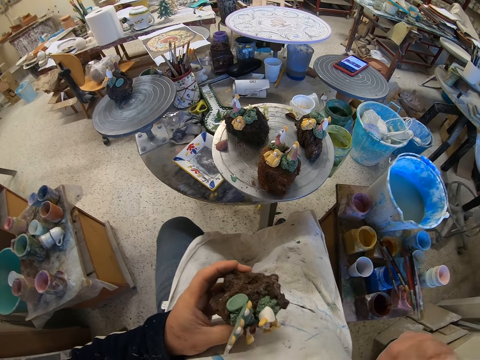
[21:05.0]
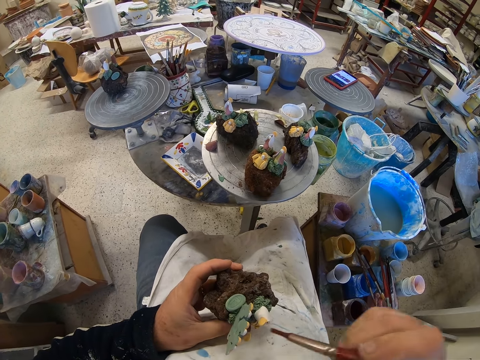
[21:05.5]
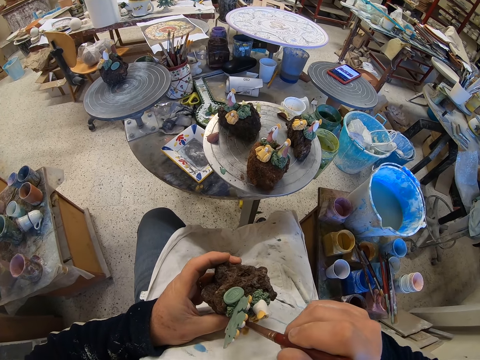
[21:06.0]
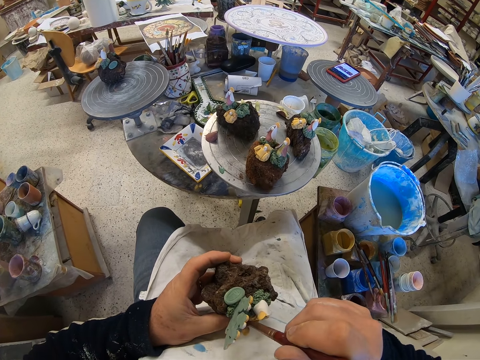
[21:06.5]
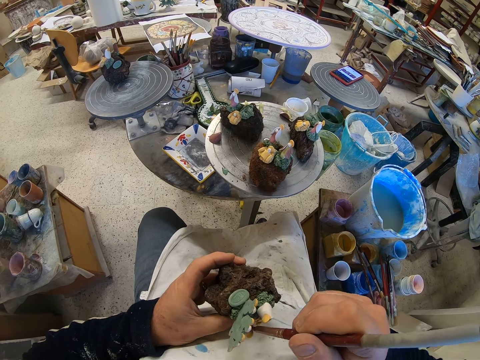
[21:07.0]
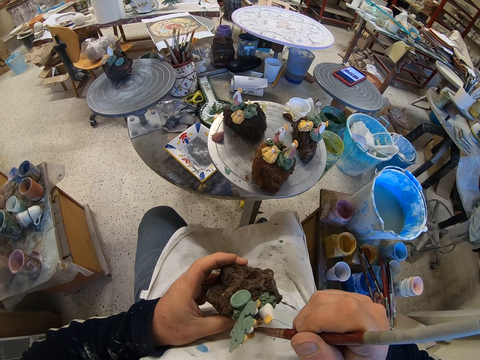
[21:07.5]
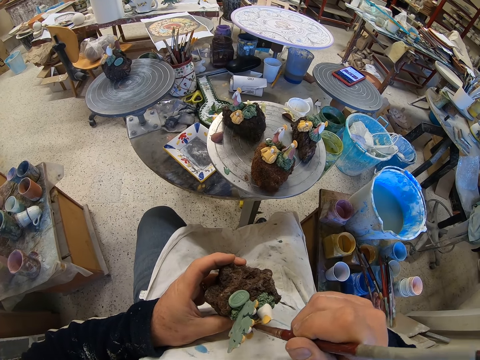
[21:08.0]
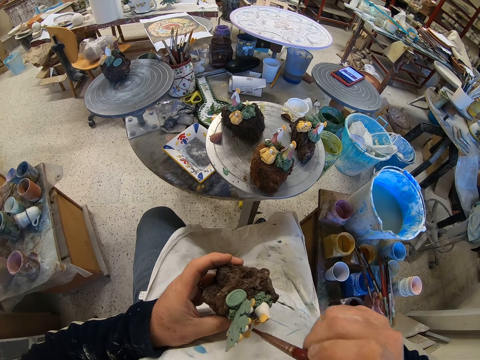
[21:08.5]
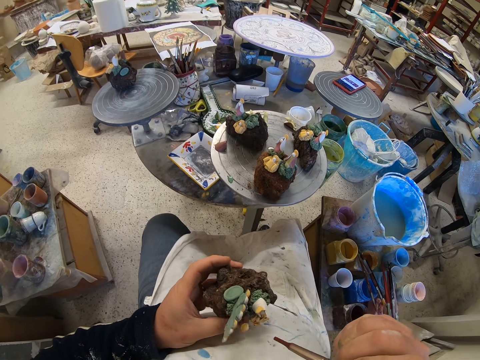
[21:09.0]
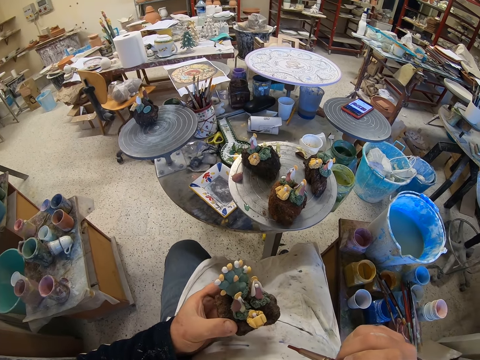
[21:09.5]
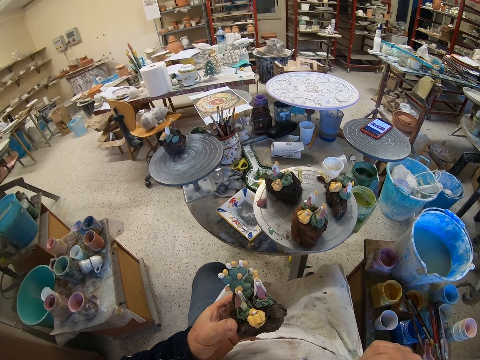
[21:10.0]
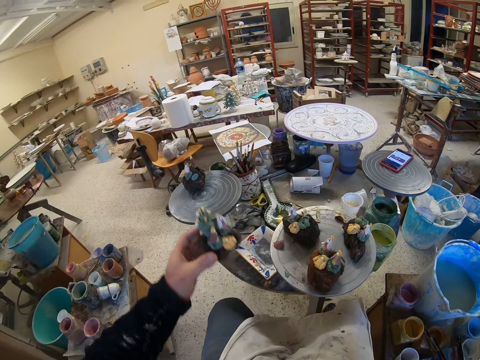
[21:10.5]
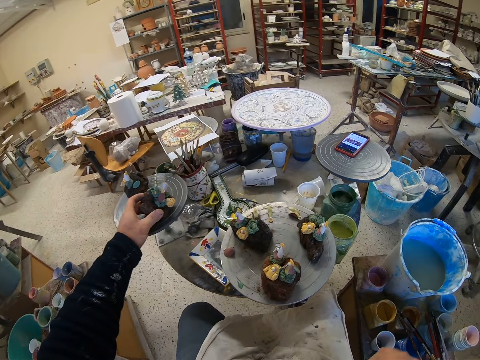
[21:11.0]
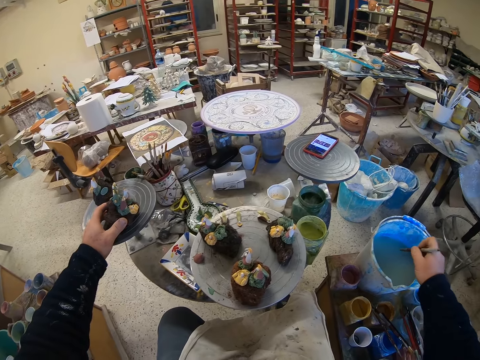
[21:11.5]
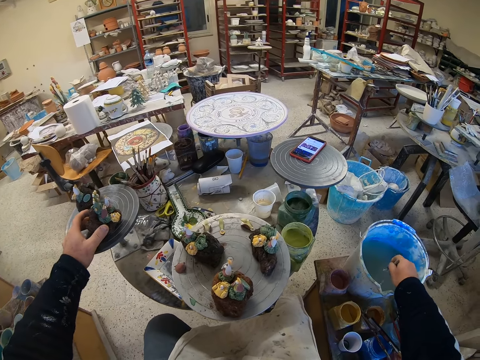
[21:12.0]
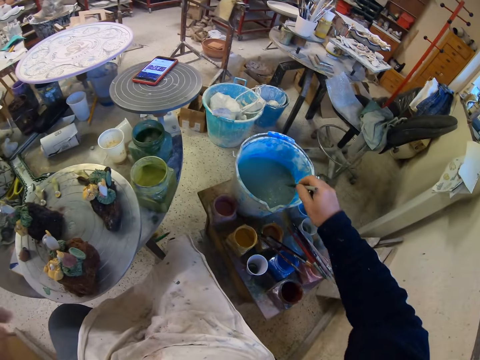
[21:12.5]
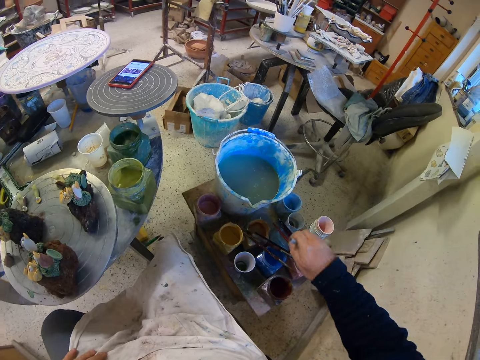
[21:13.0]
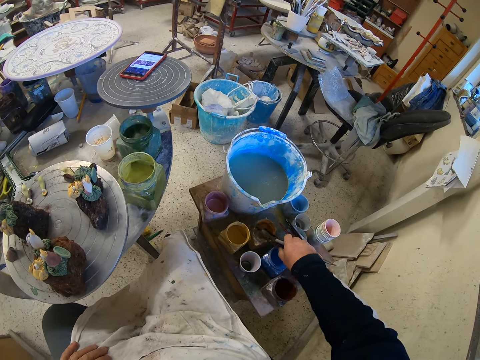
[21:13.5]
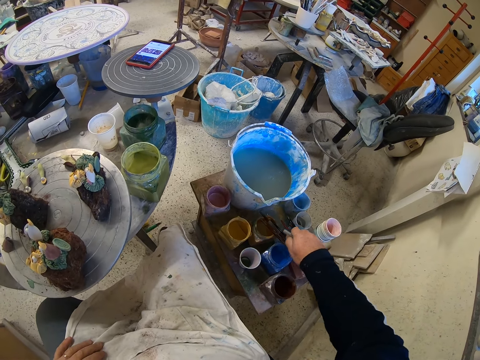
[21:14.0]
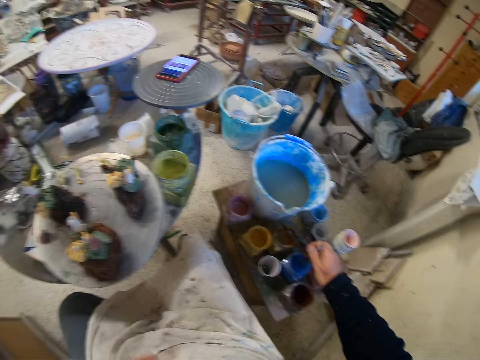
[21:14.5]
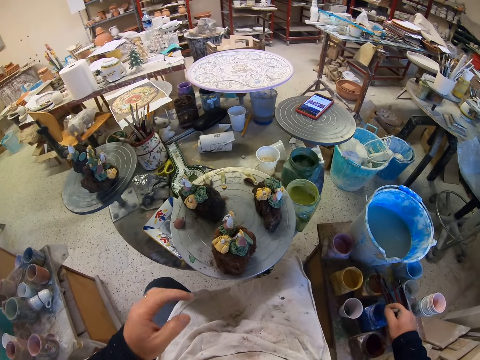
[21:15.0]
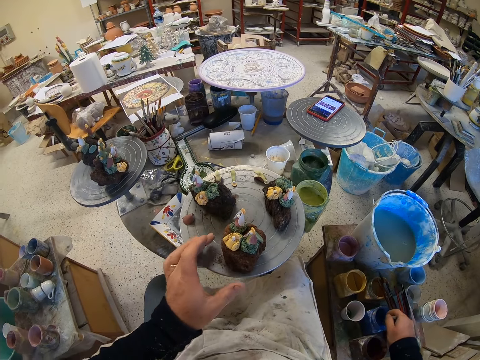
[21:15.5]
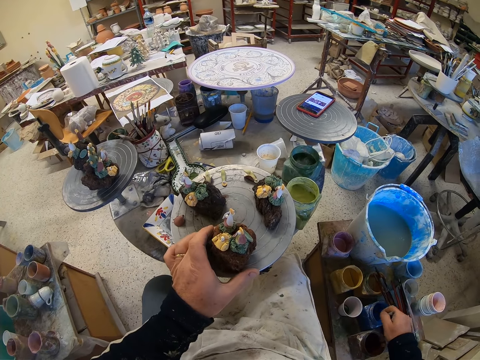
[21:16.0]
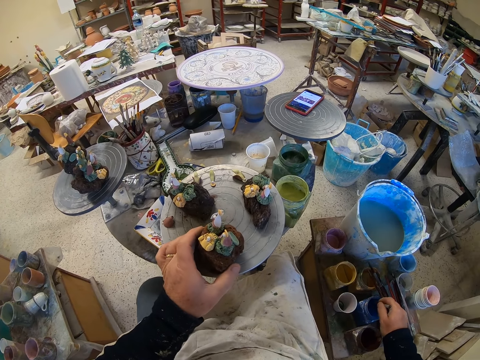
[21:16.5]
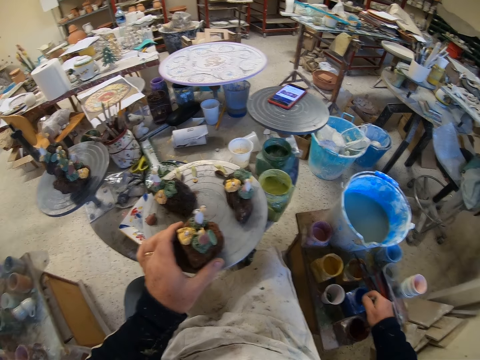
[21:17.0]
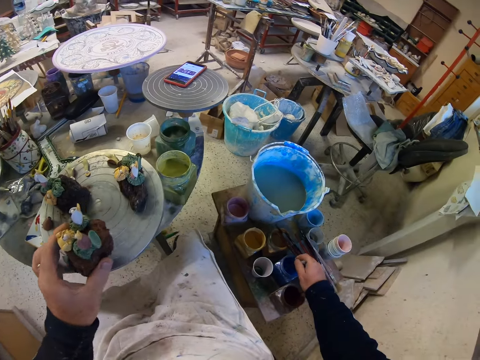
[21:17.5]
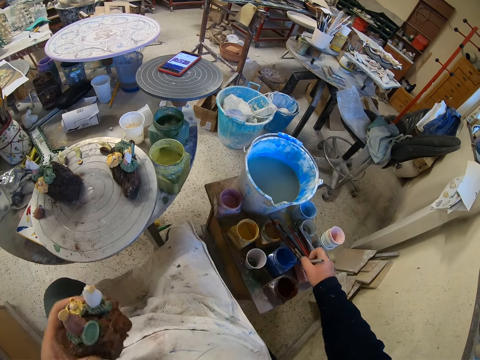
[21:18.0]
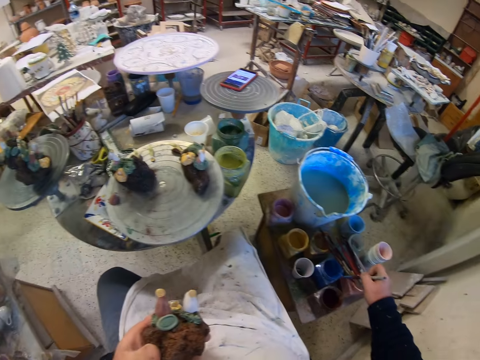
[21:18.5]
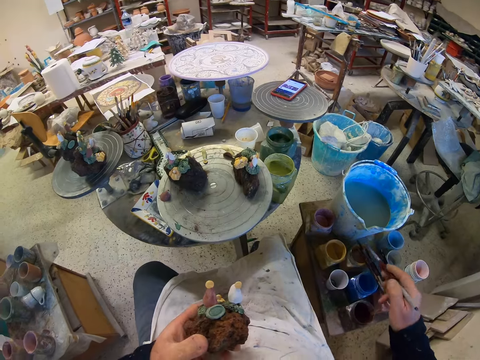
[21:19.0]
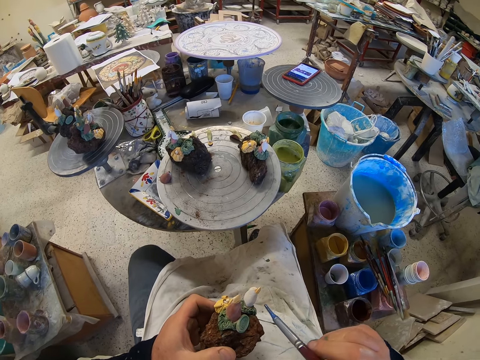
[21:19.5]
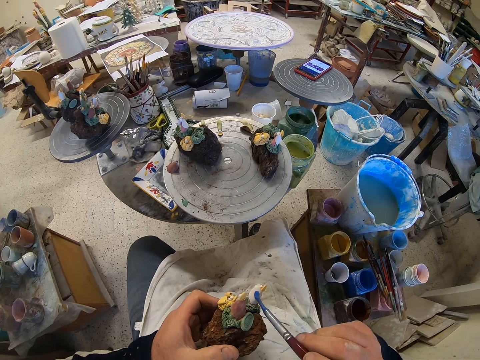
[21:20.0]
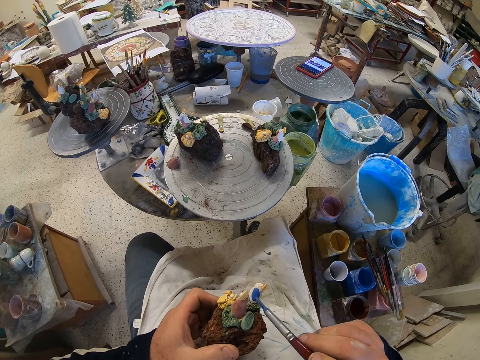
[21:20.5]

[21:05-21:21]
The camera wearer adjusts a craft model on his hands. He paints the craft model with a paint brush. He adjusts the craft model on his hands. He puts down the craft model on a stool. He rinses the paint brush in a bucket. He moves paint brushes on paint cans. He scoops paint from a paint can. He picks up the craft model from the stool. He scoops paint from the paint can. He paints the craft model with the paint brush.

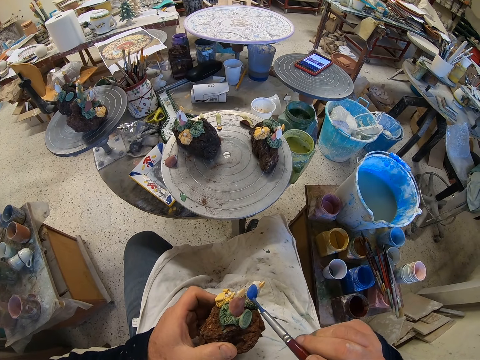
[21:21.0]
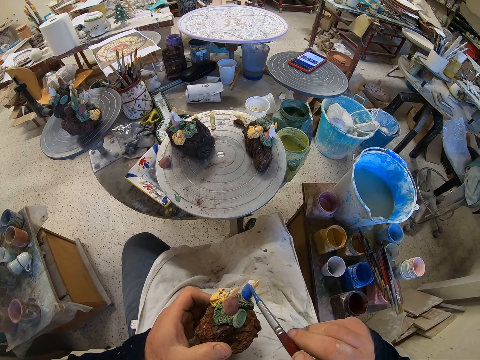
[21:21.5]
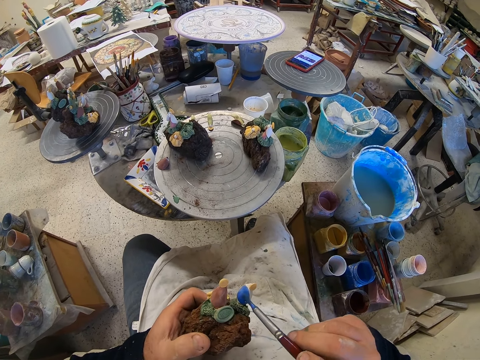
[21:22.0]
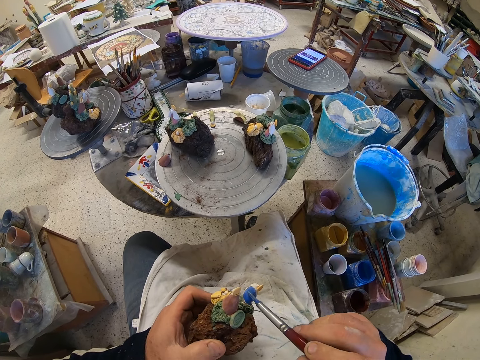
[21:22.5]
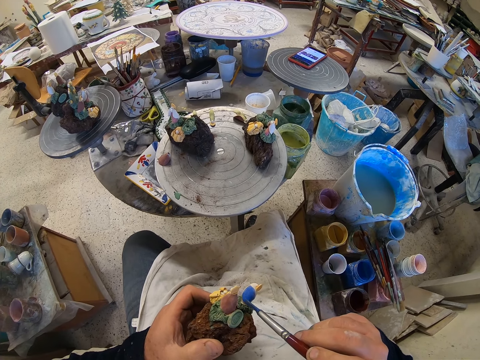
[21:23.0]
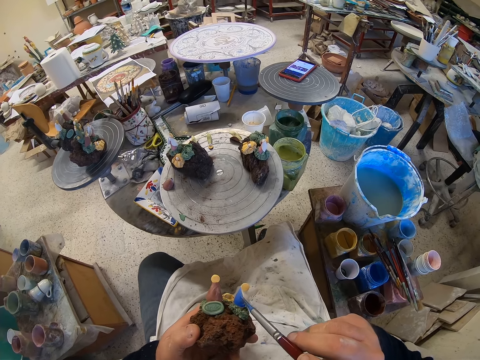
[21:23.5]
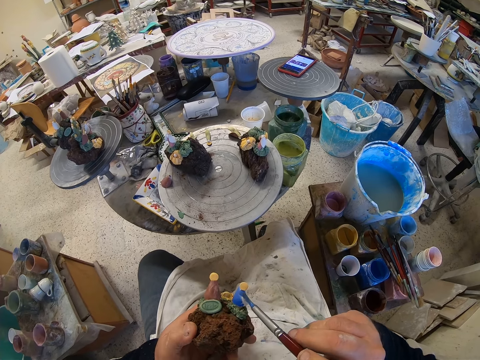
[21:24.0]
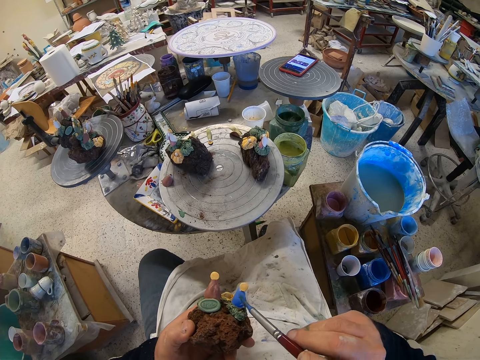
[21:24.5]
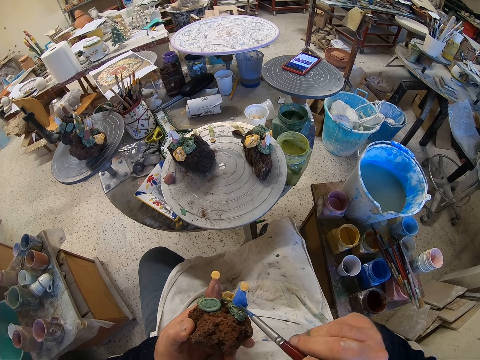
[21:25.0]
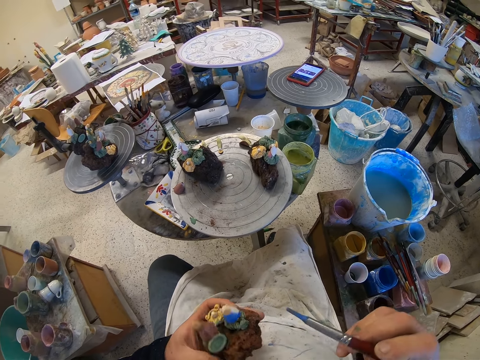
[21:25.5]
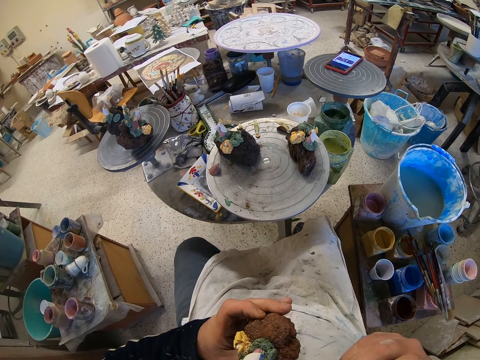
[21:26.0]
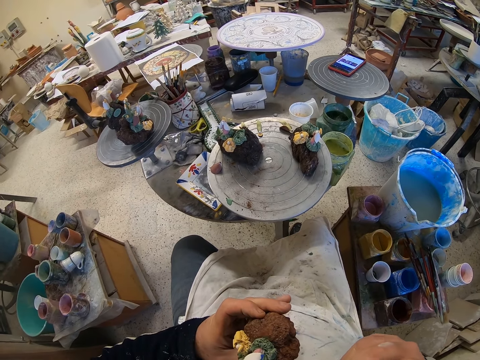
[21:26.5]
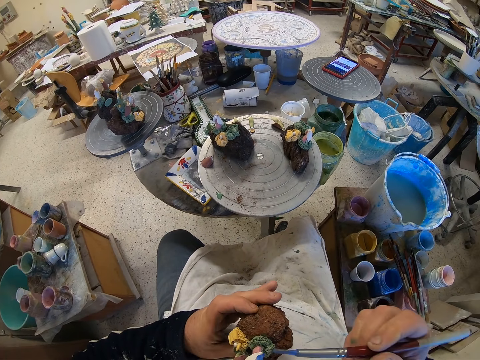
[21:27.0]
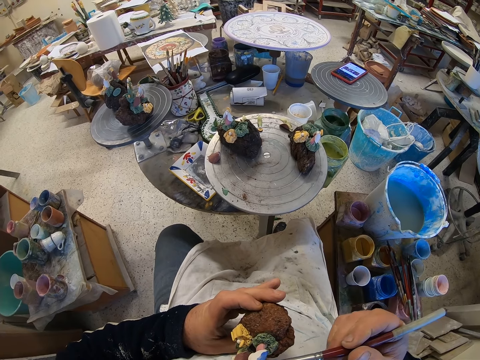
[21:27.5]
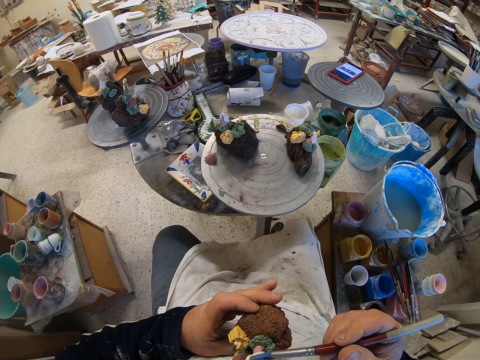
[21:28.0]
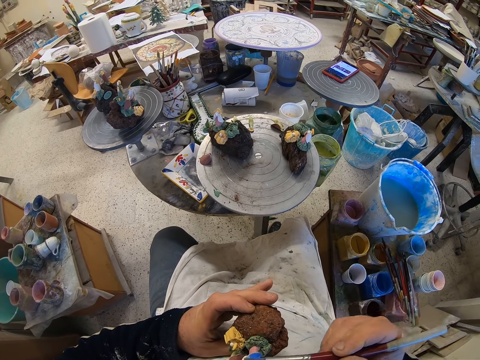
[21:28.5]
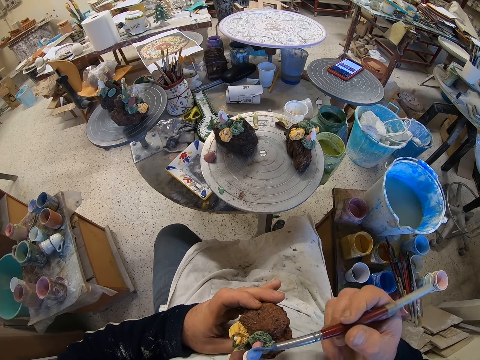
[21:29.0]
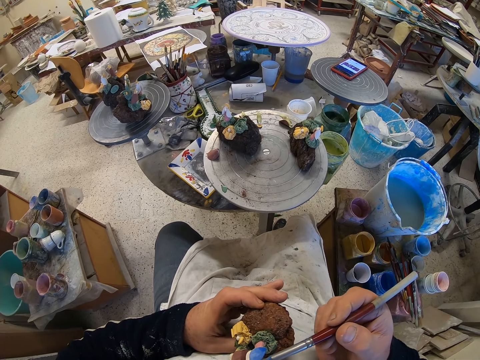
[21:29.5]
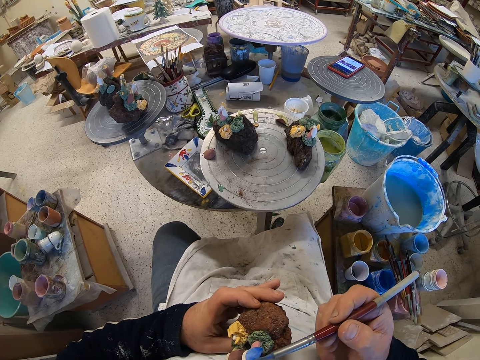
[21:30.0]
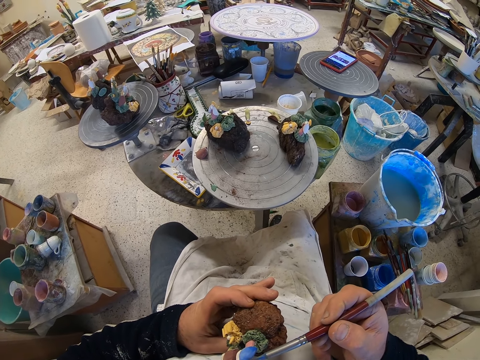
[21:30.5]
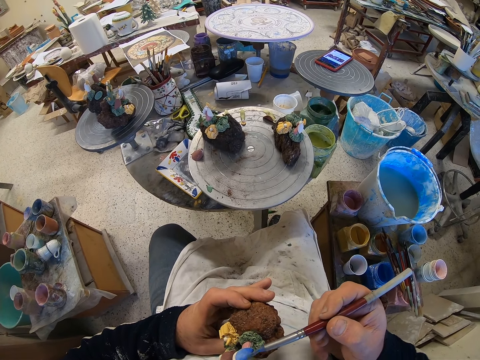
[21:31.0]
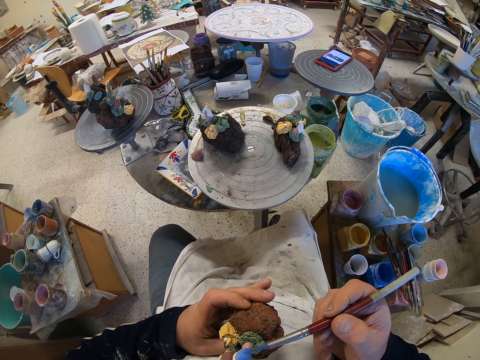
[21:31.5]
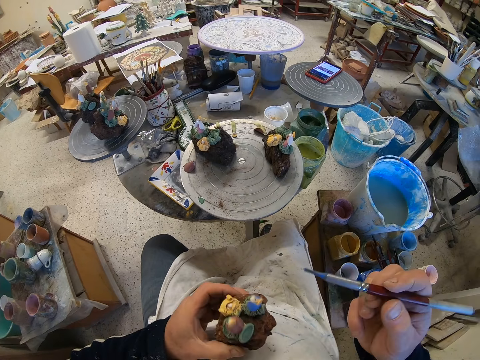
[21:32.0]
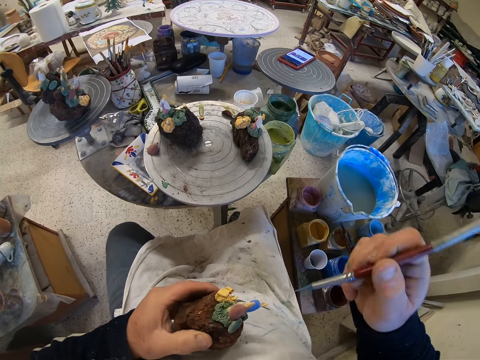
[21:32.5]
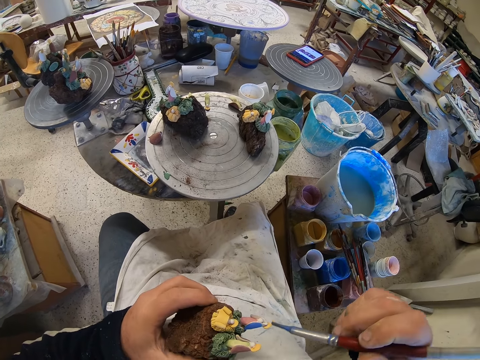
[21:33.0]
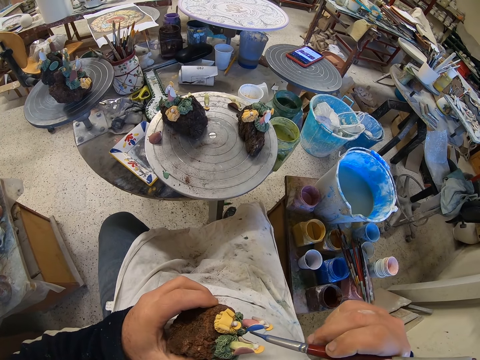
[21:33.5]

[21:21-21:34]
The camera wearer adjusts a craft model on his hands. He paints the craft model with a paint brush. He adjusts the craft model on his hands.
